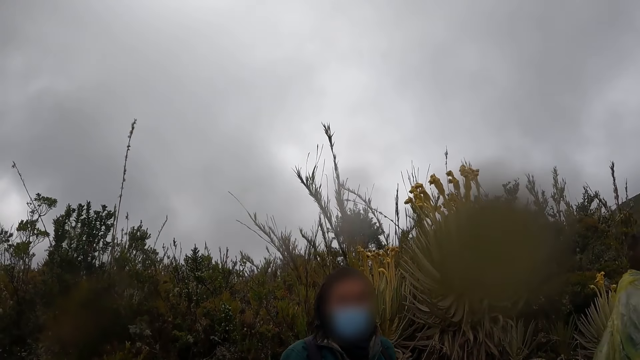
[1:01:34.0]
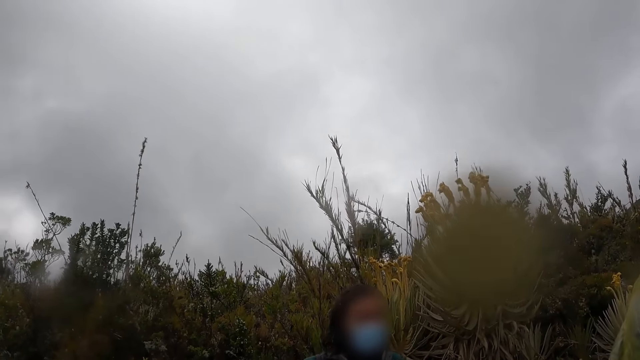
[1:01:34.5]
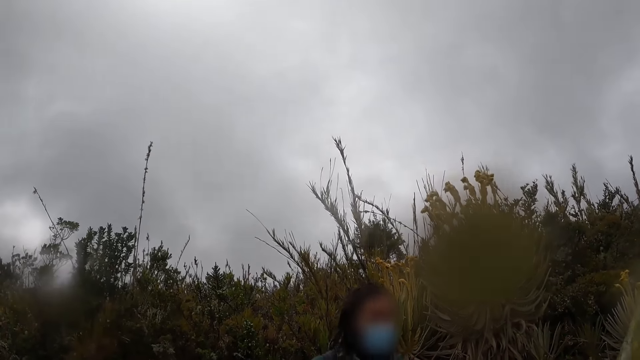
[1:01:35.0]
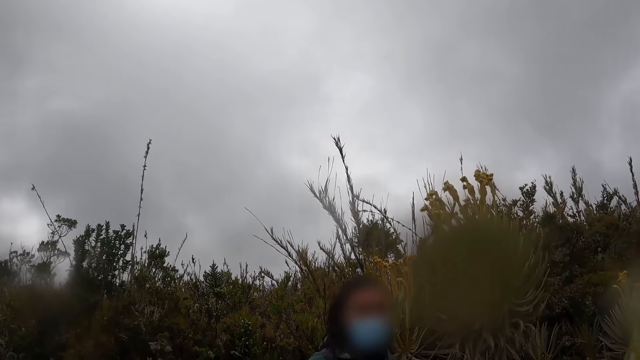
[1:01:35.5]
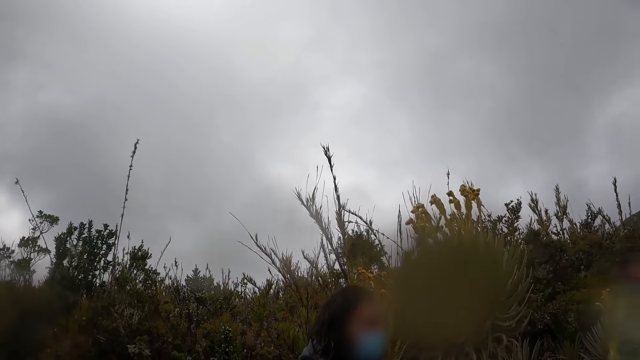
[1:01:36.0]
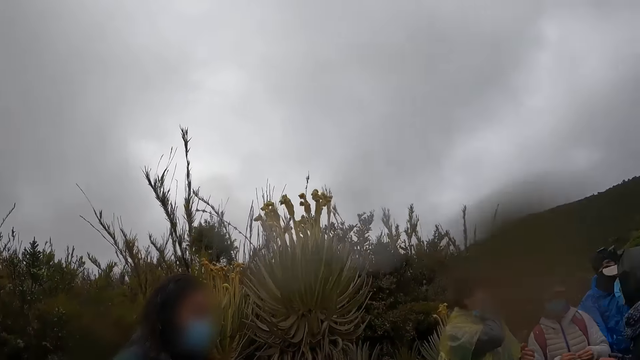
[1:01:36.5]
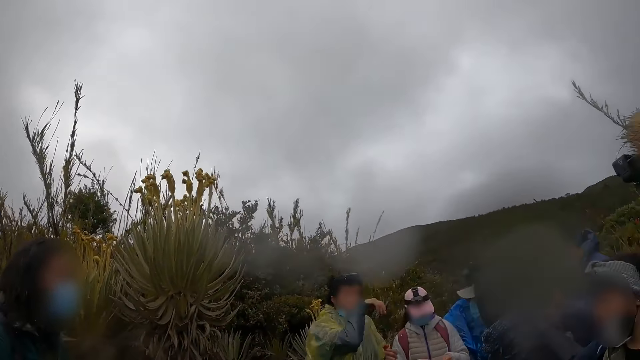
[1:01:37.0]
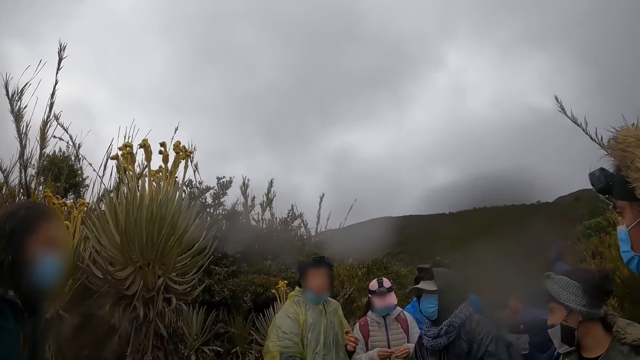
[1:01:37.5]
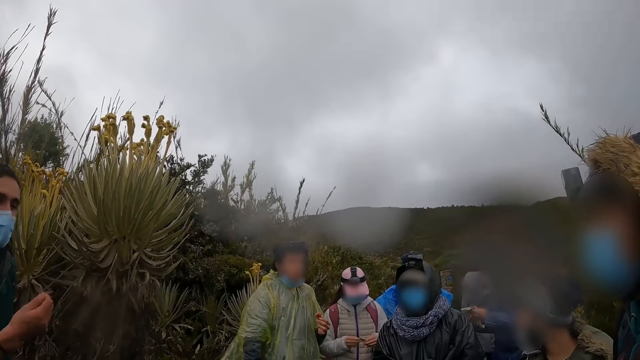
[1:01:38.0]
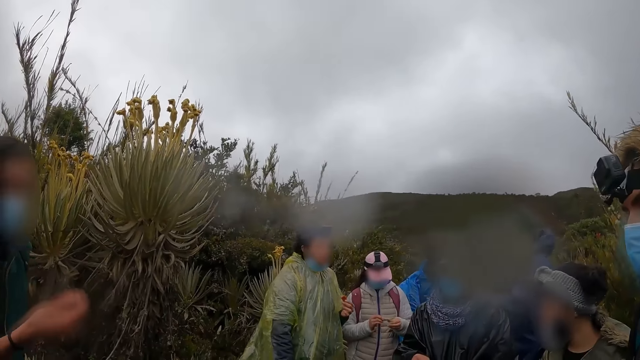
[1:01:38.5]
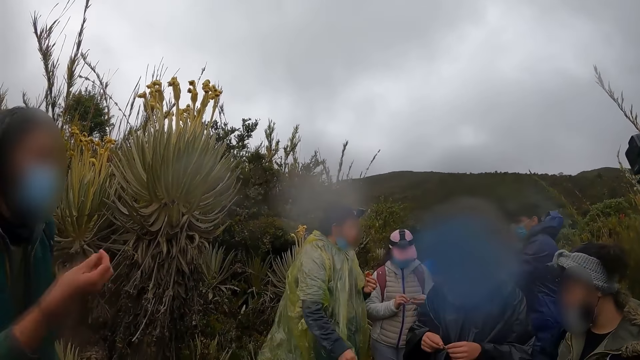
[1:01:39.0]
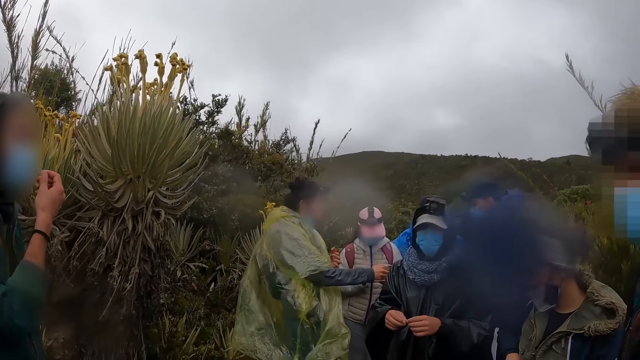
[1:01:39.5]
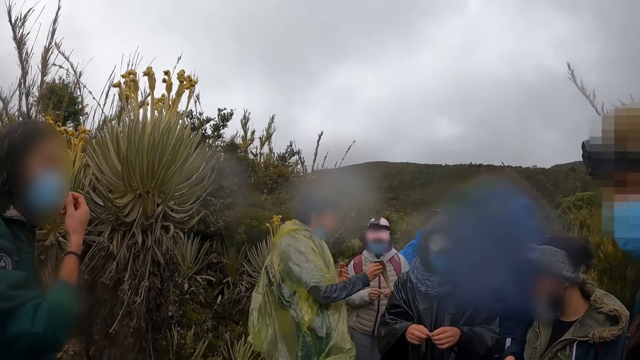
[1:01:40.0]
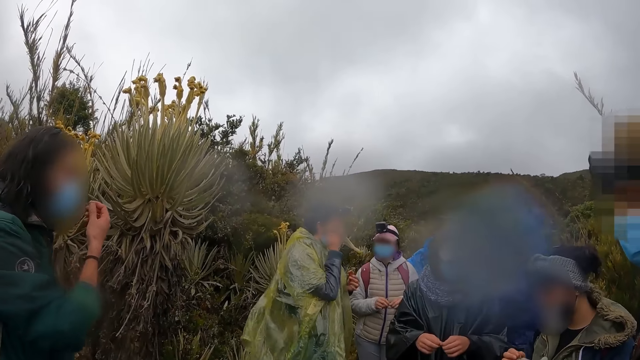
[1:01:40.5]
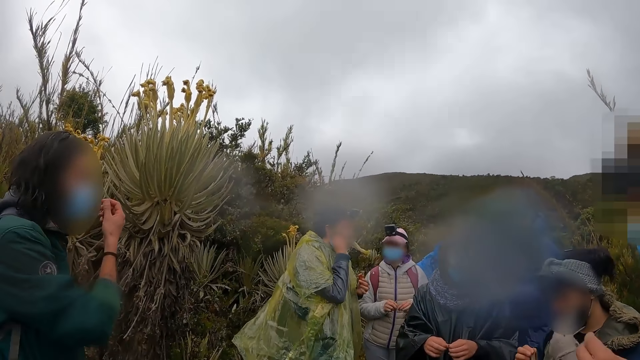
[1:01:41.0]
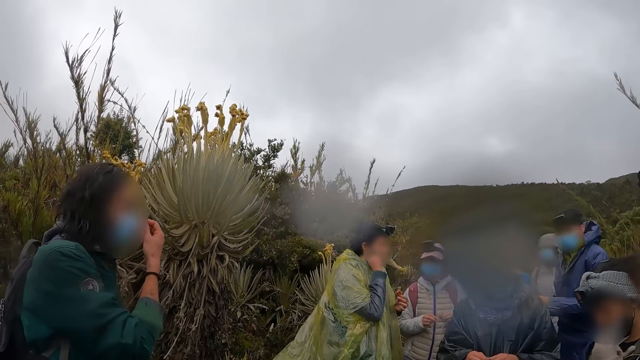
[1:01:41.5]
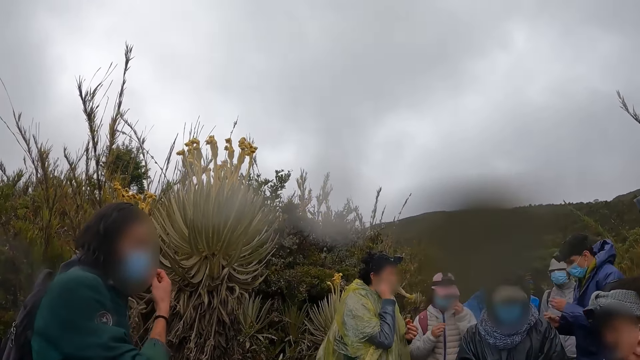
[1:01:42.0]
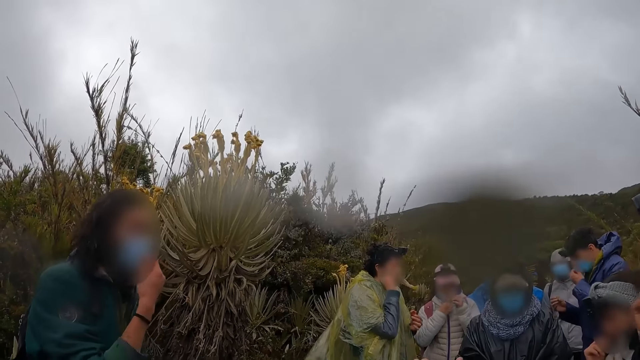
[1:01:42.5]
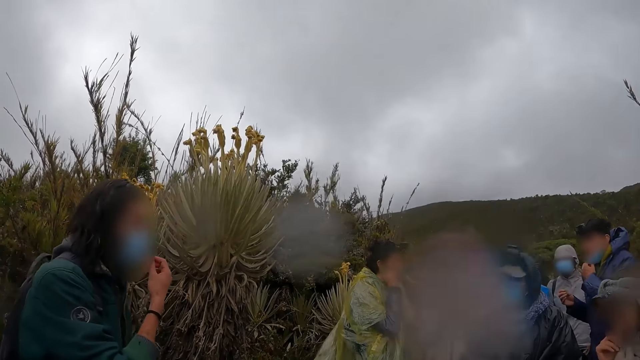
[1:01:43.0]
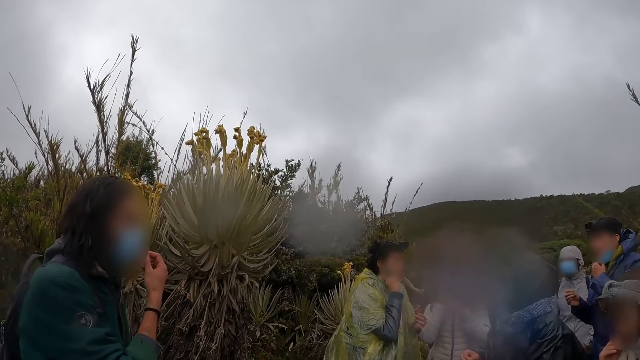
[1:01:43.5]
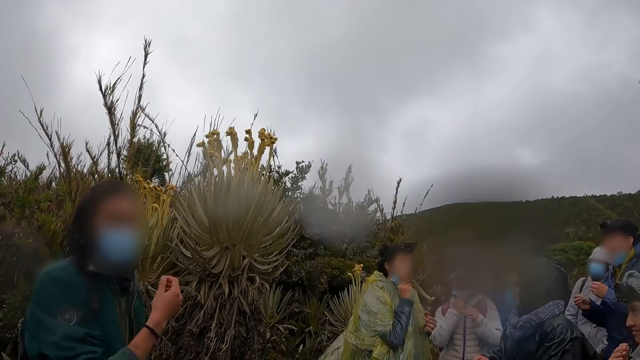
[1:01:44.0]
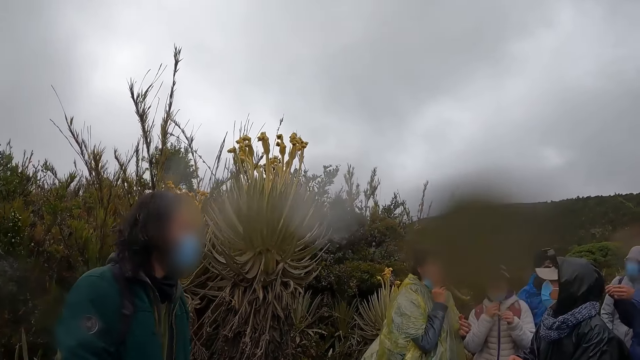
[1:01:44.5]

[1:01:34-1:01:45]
The camera wearer looks around the field. The man touches his hair with his right hand. Another man raises his hand. The woman touches her face with both hands. A third man touches his face with his left hand.

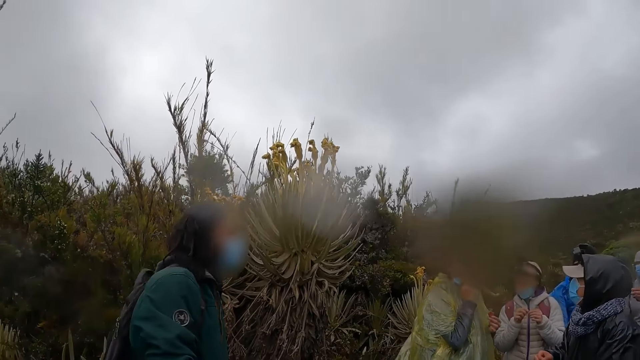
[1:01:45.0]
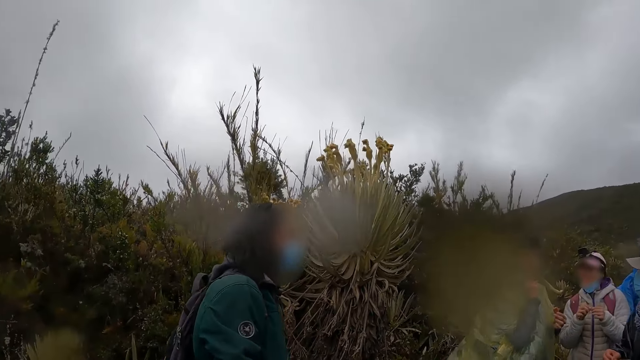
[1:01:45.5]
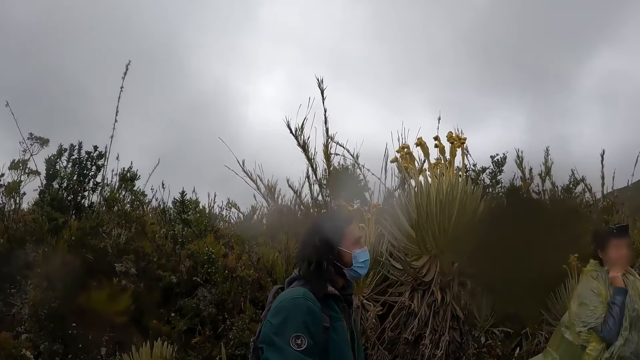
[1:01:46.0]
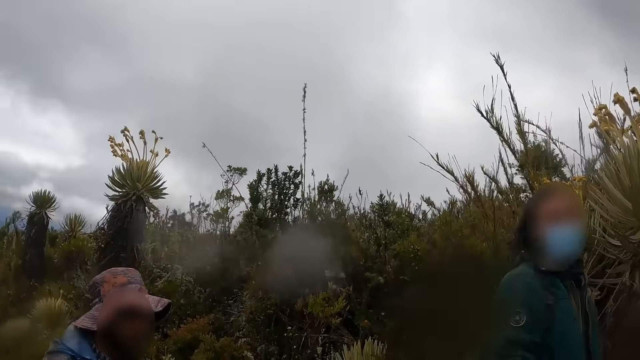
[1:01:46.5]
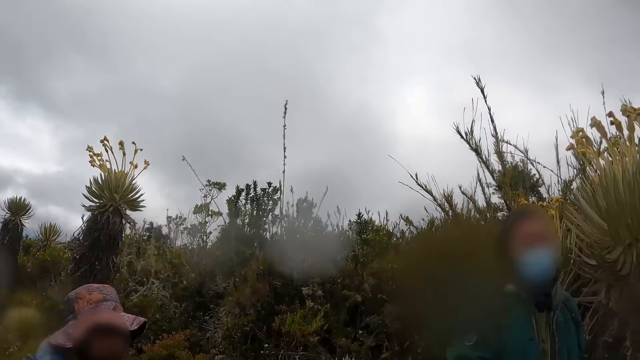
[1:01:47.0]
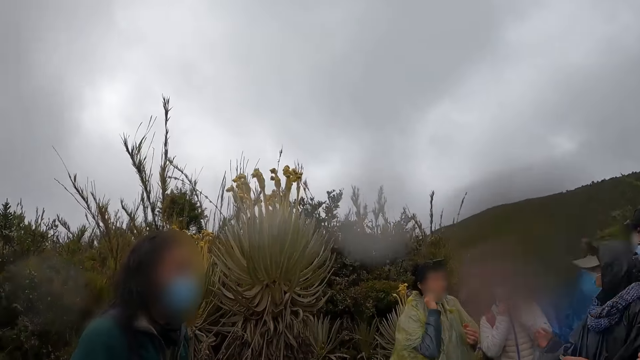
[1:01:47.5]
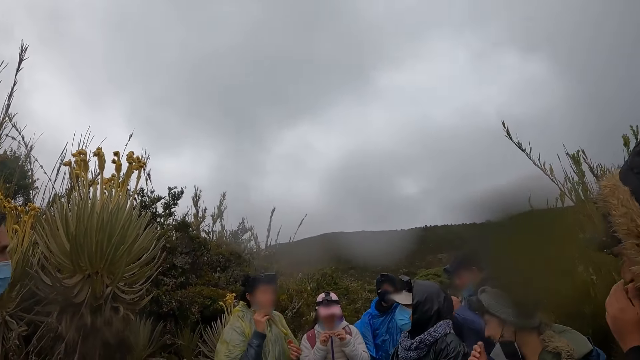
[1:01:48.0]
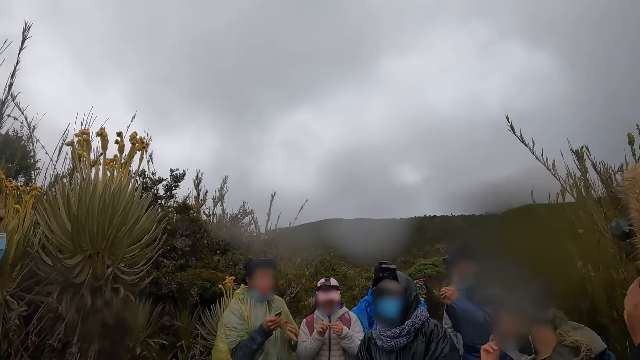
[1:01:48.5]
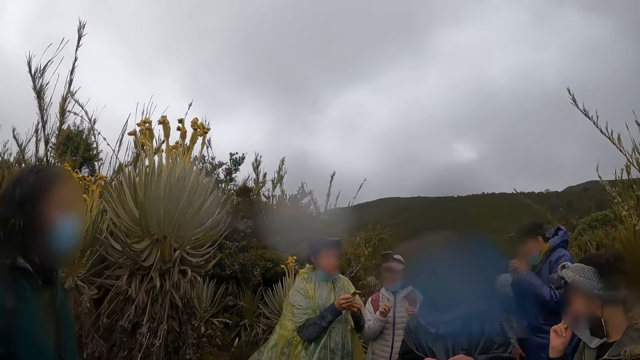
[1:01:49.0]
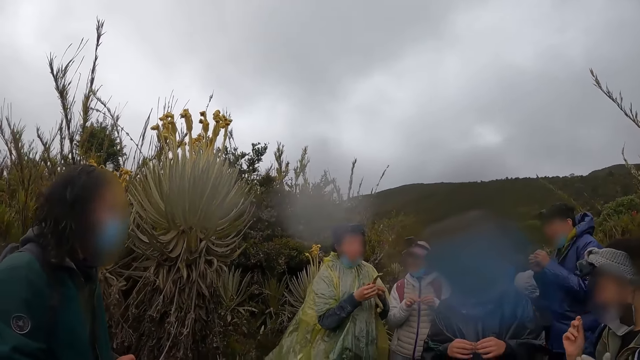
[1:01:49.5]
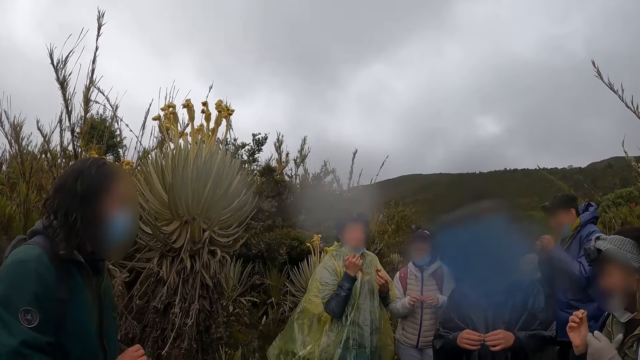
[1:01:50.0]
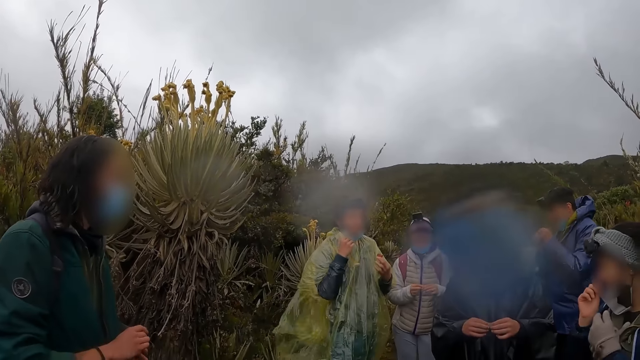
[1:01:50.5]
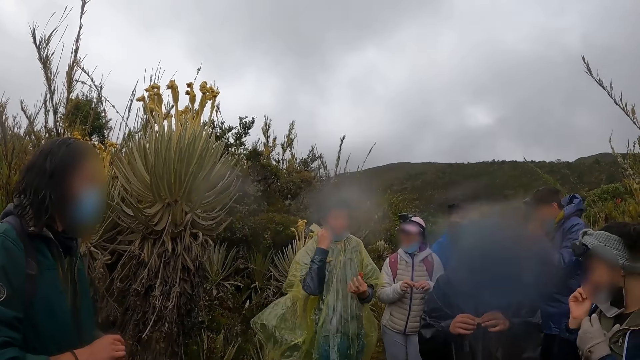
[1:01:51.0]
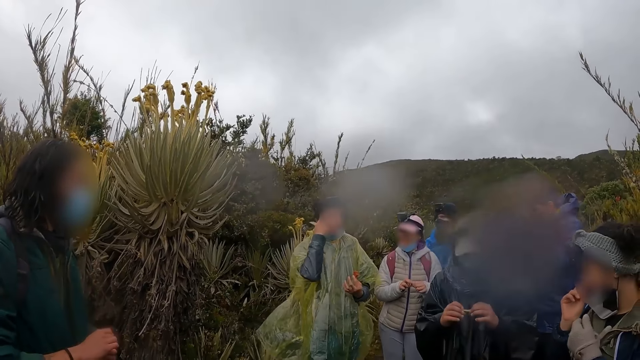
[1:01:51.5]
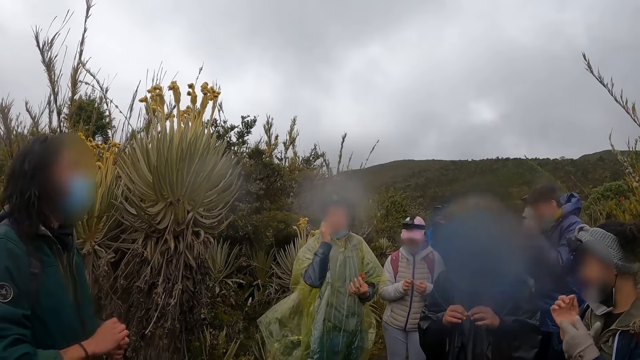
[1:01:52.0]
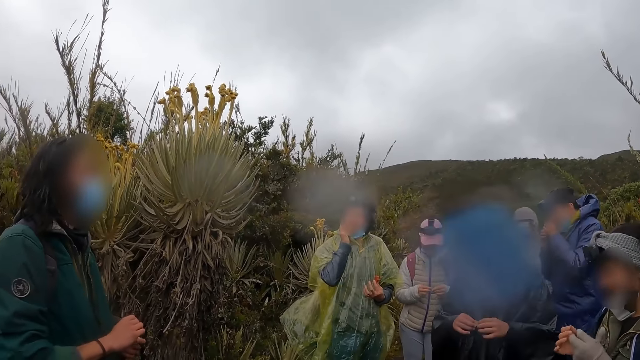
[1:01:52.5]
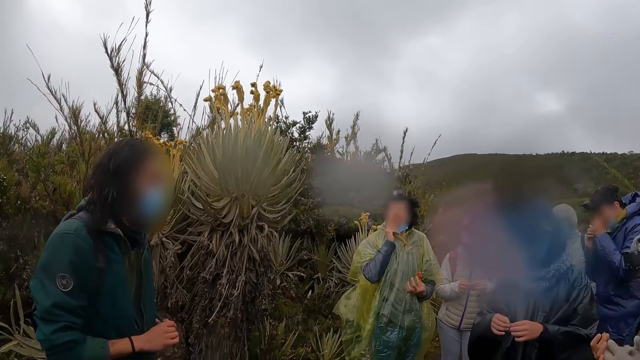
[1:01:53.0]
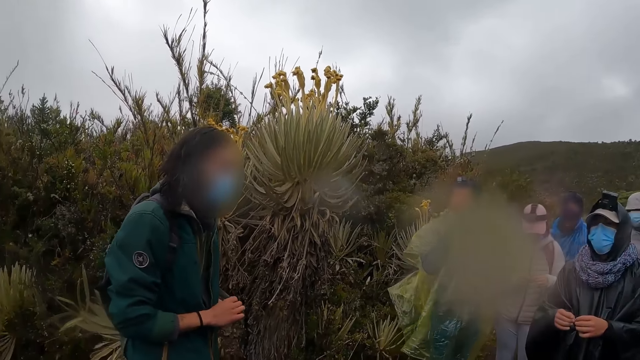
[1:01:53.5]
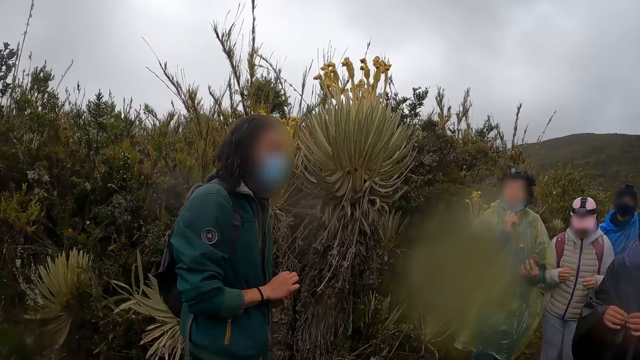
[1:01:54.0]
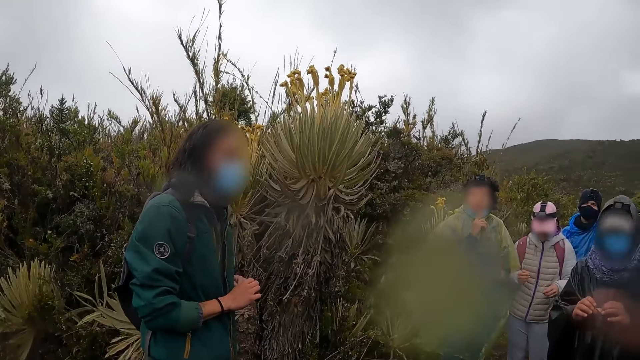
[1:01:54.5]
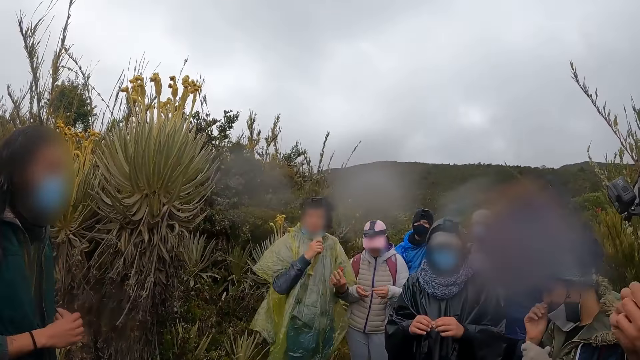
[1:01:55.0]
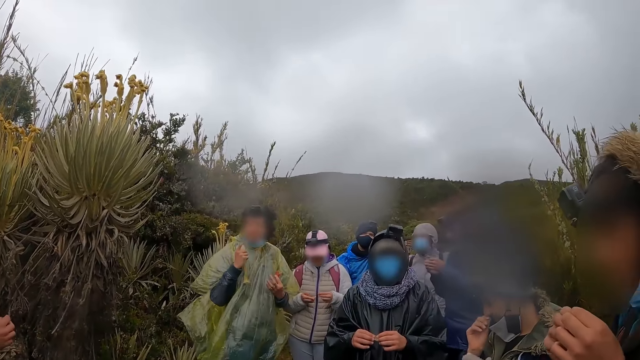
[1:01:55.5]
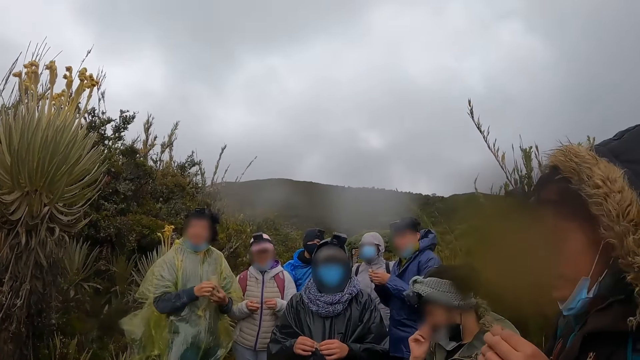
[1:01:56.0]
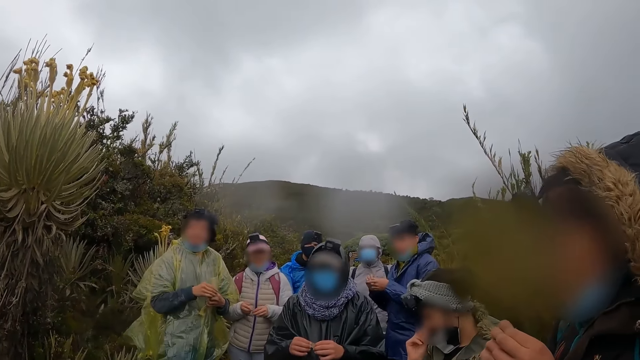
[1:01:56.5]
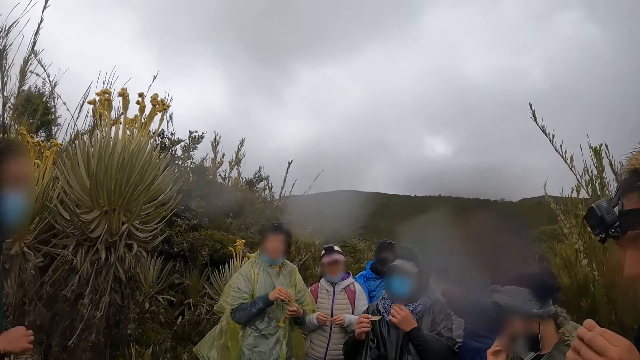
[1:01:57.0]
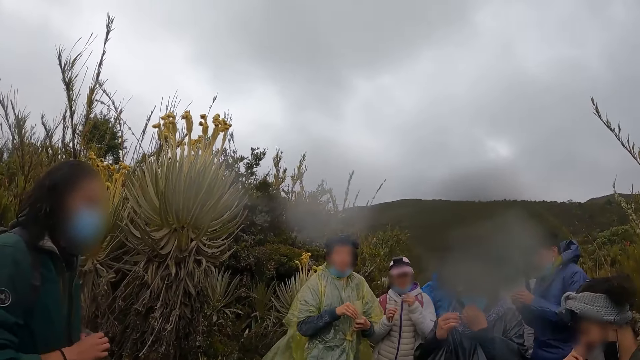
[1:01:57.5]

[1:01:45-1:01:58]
The camera wearer looks around the field. The woman touches her face with her right hand. A man holds something.
